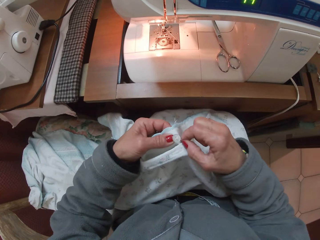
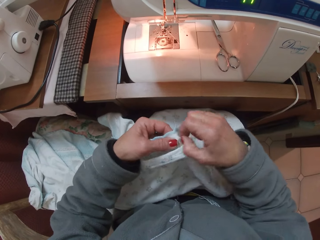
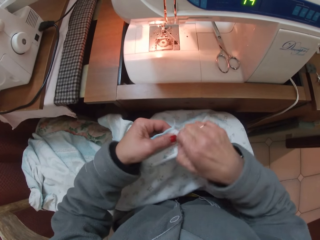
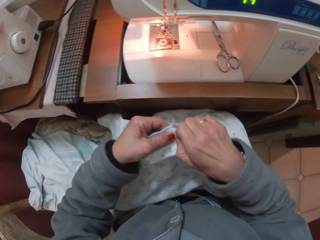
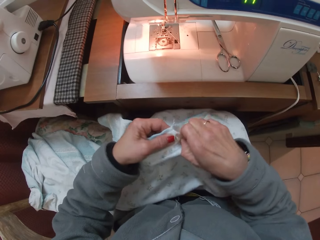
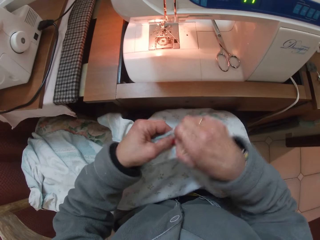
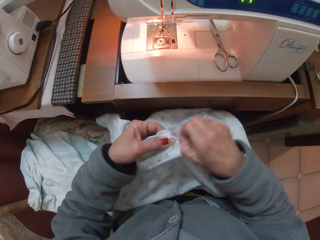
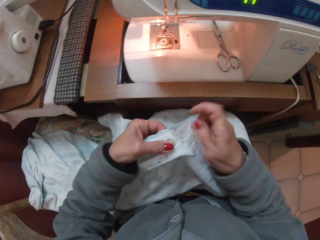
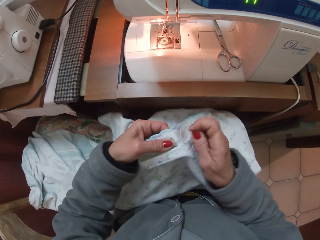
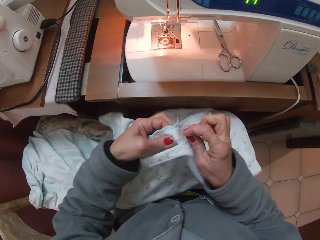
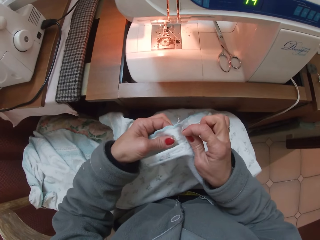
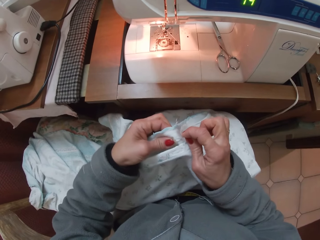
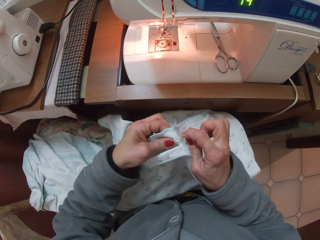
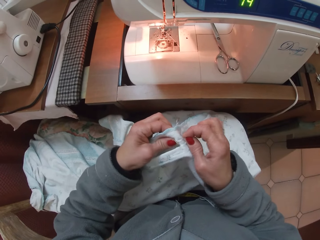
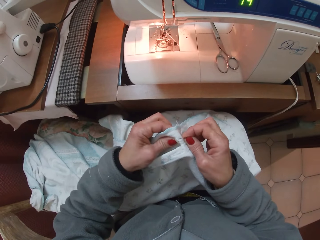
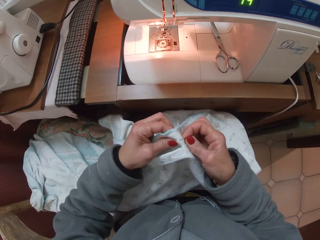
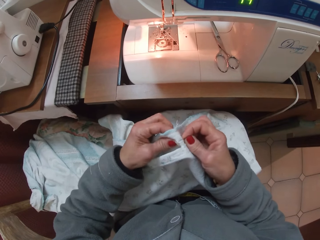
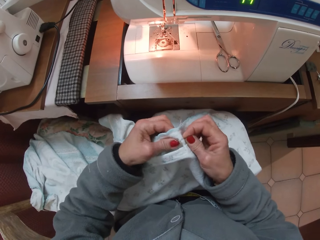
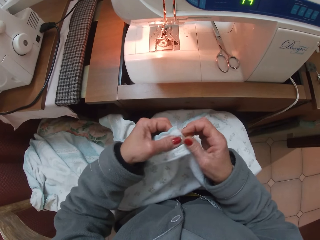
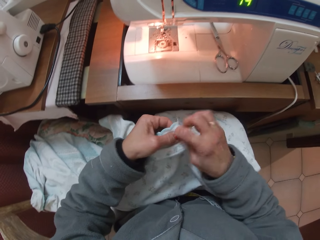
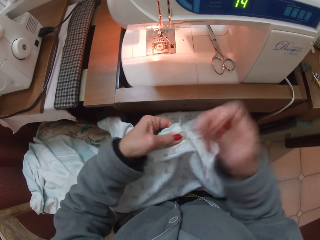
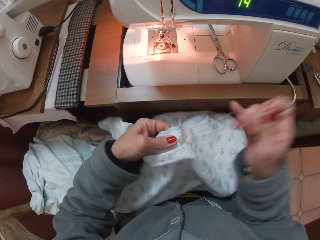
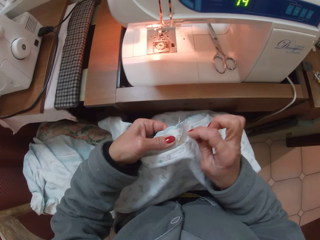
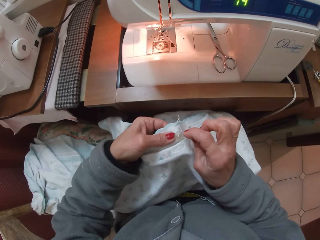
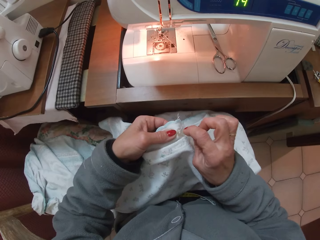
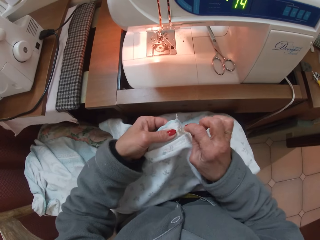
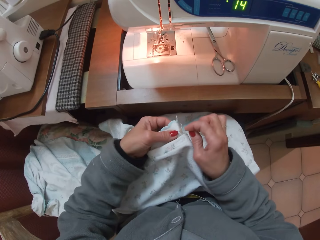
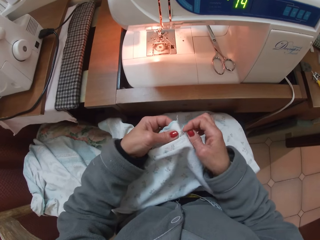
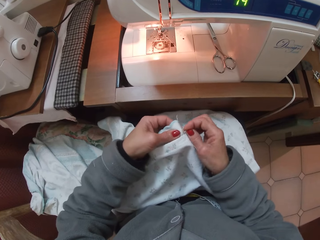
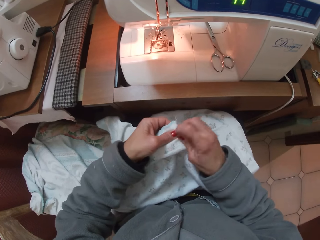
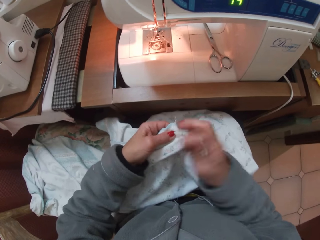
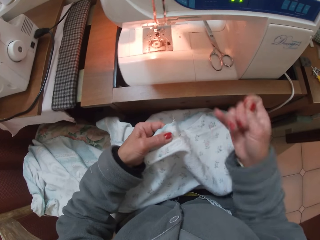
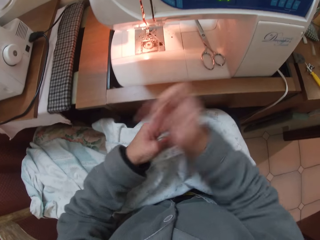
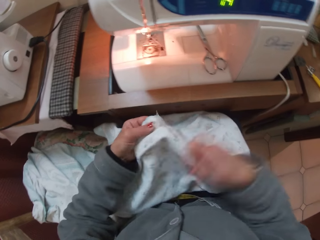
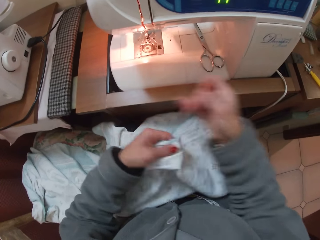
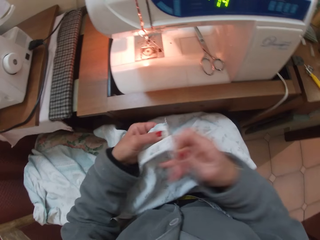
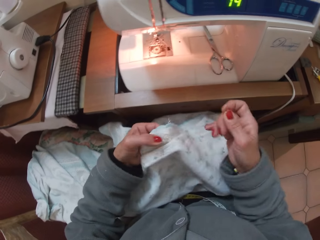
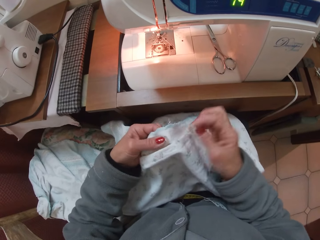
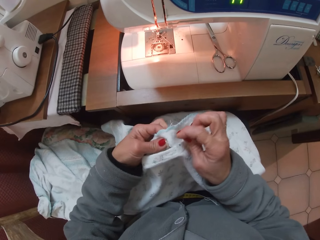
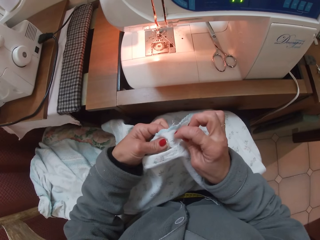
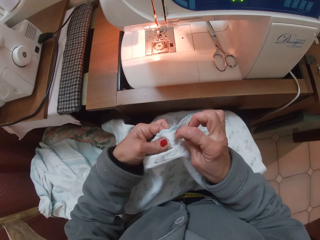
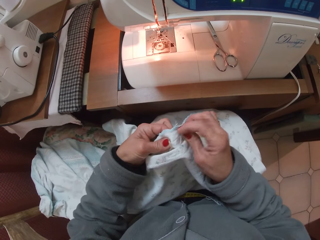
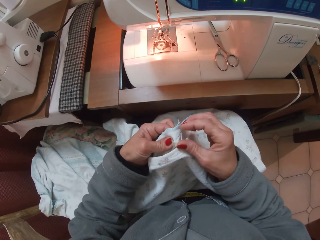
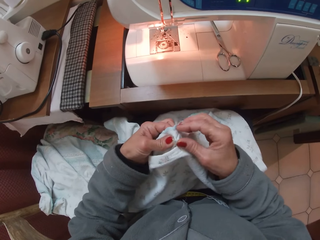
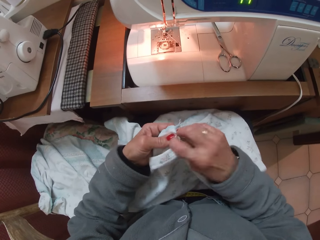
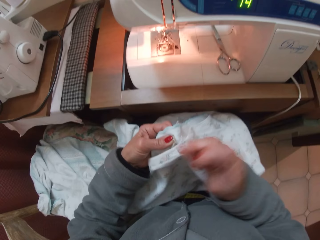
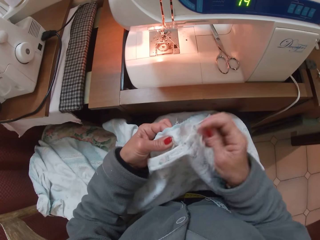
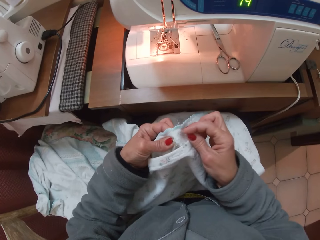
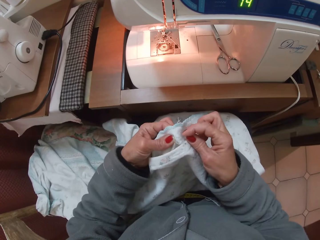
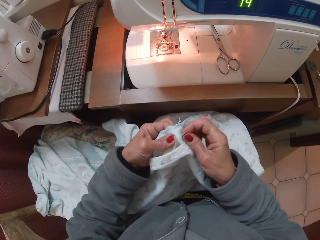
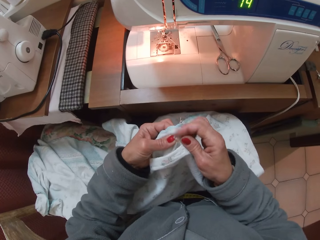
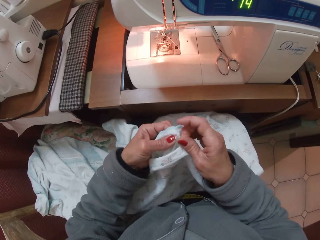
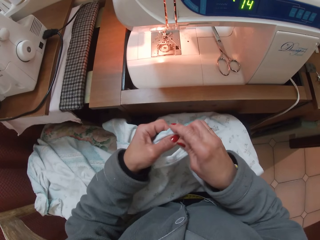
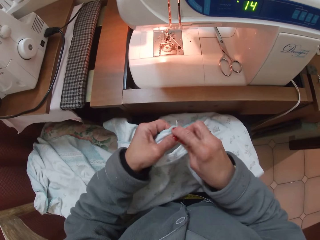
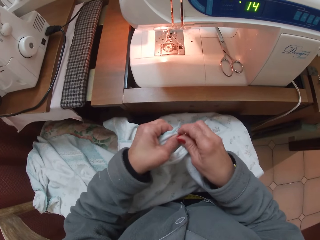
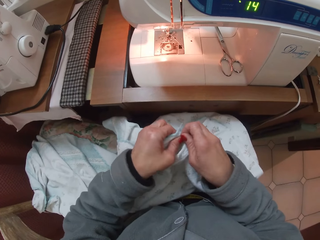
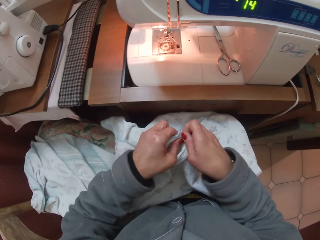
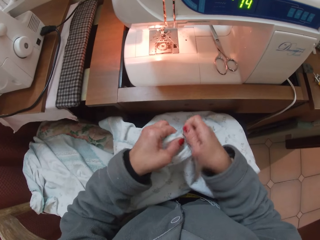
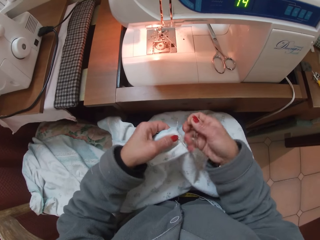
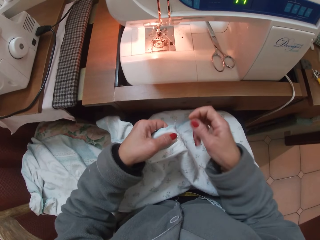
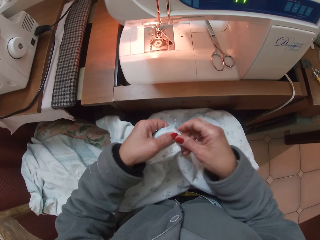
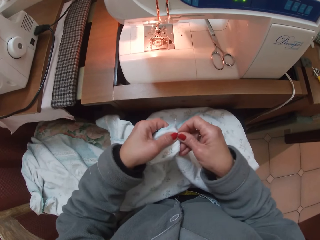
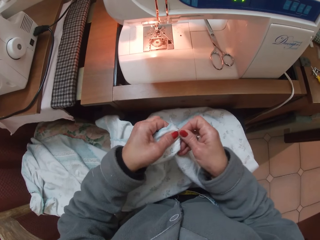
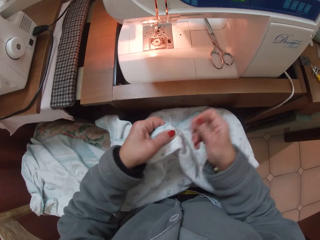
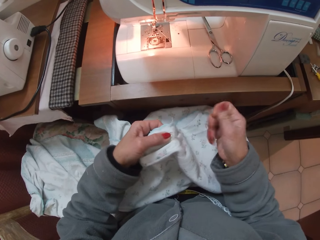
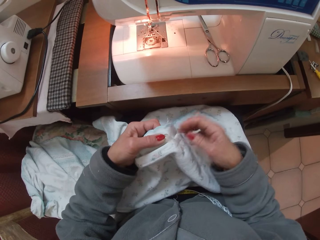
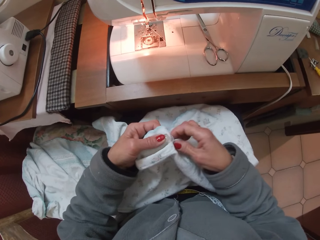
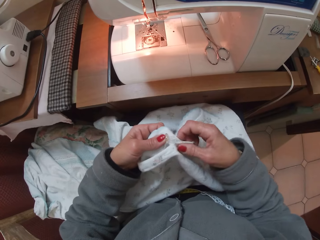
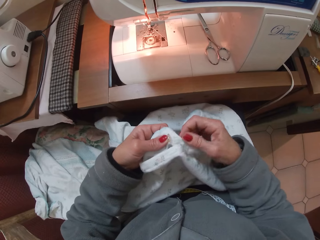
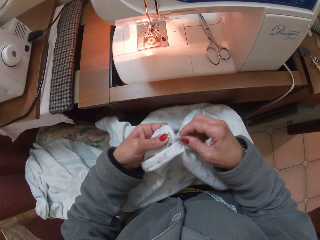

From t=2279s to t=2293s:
The camera wearer rolls the thread around the button. She continues to sew the button to the clothing material. She rolls the thread over the button. She keeps sewing the button to the clothing material. She picks out threads from the clothing material with her fingers.

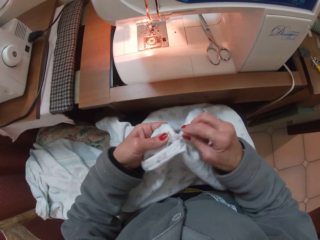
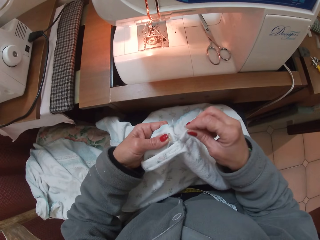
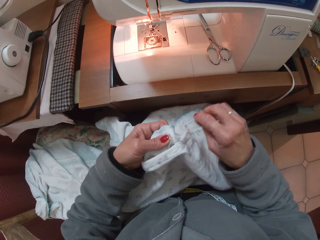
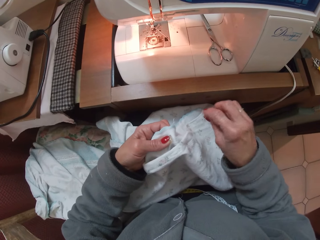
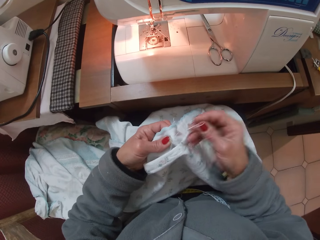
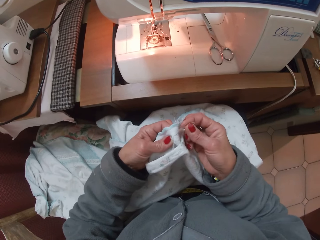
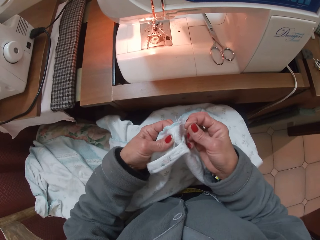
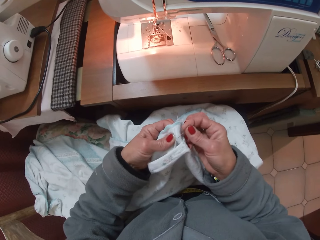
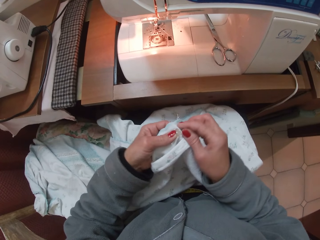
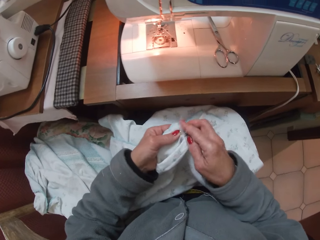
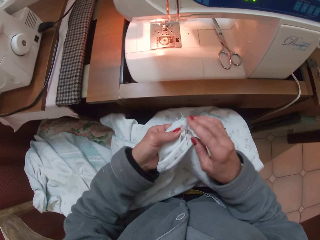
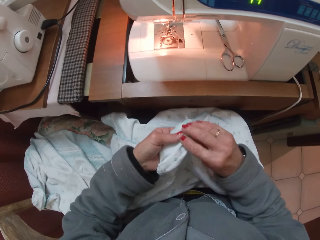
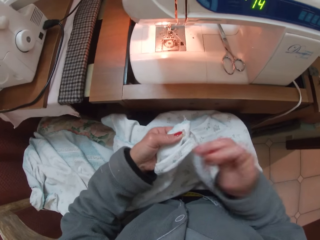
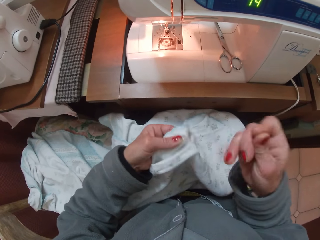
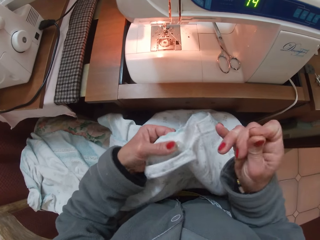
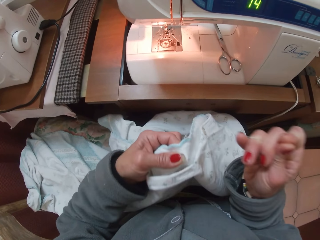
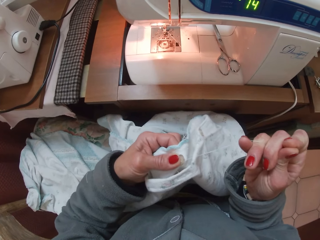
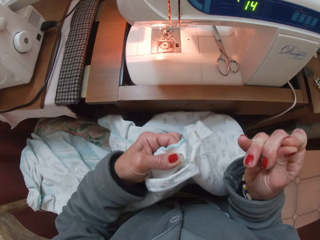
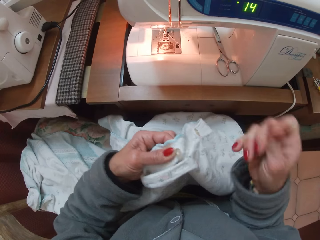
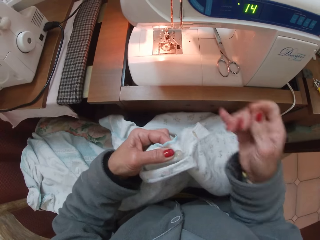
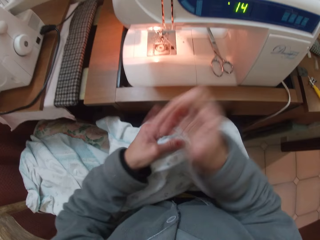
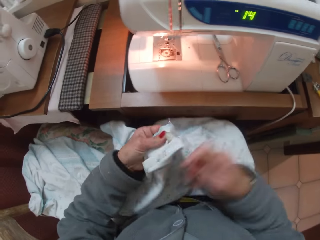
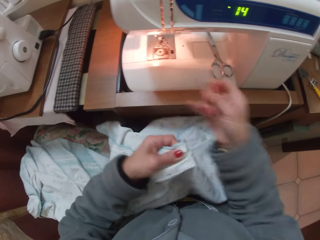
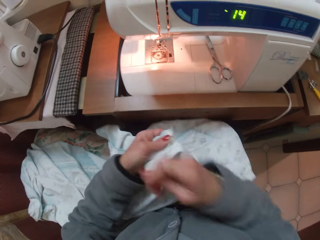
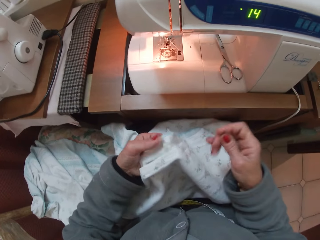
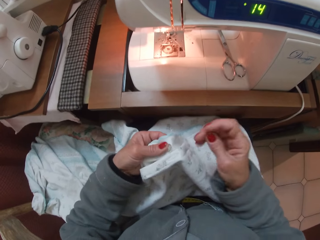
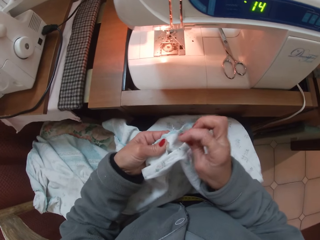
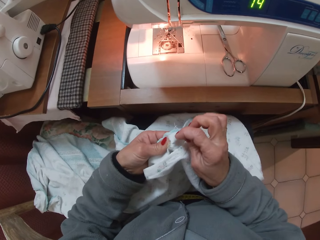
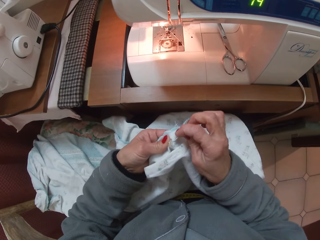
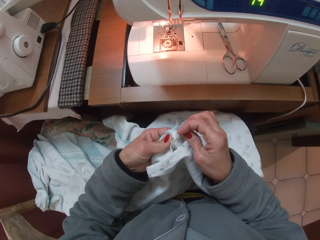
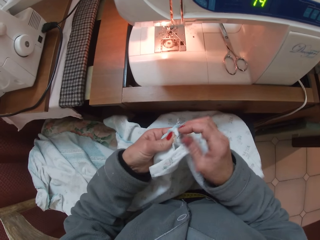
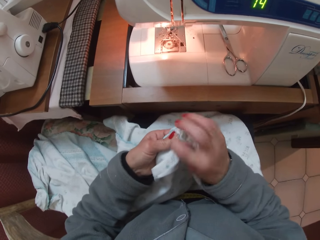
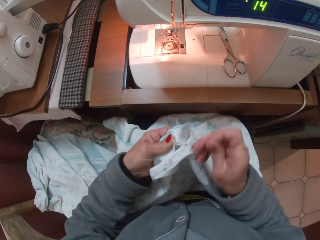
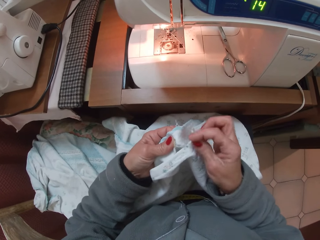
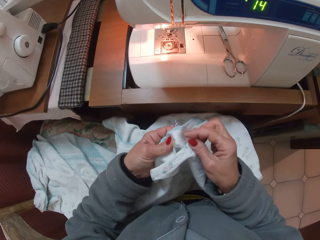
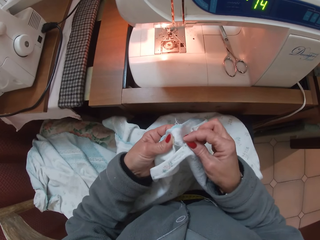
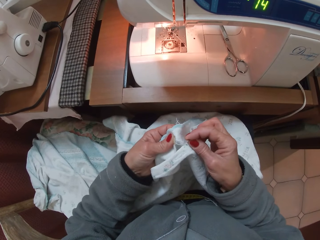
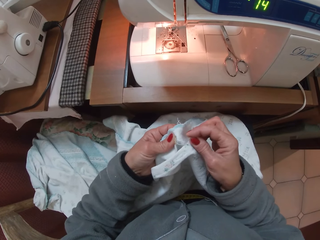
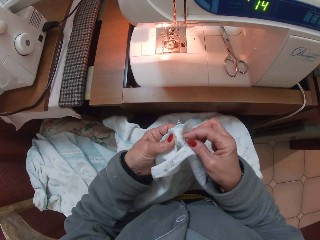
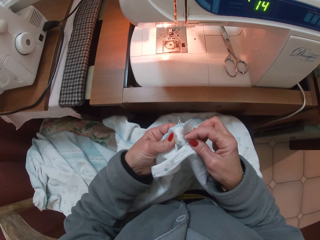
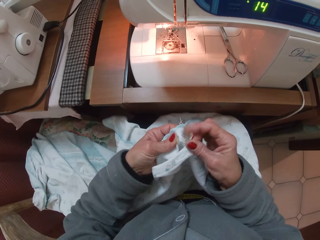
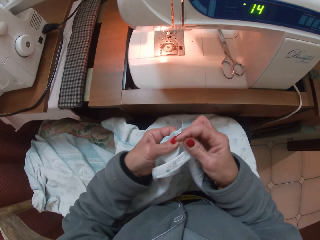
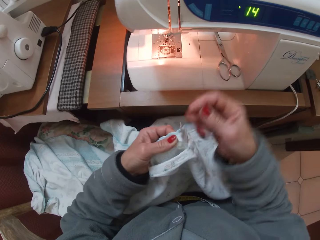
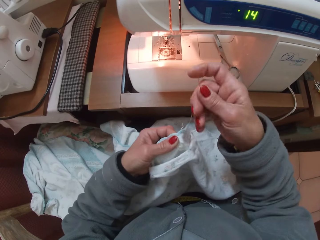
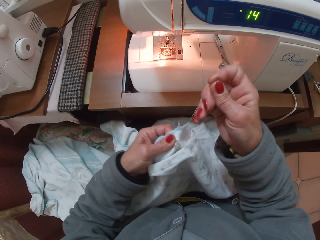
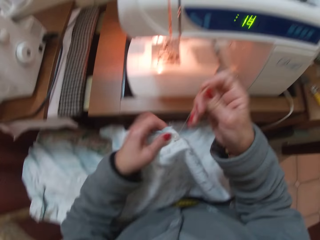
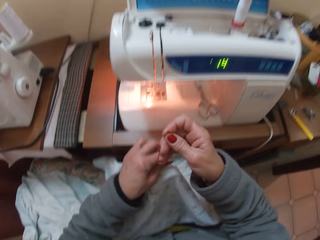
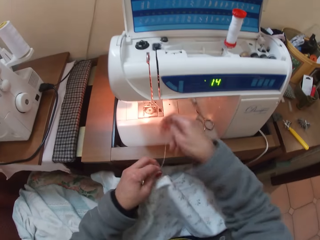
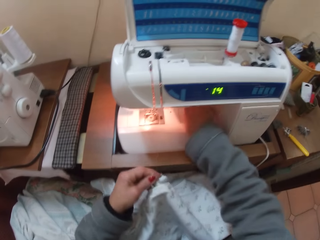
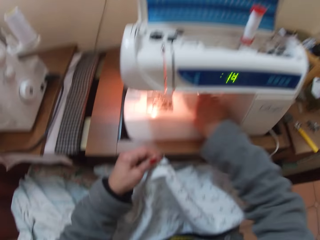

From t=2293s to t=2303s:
The camera wearer continues to sew the button to the clothing material. They roll the thread over the clothing material. They continue to sew the button to the clothing material with the needle.
